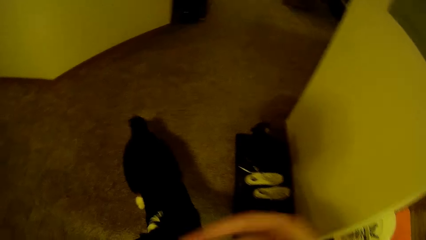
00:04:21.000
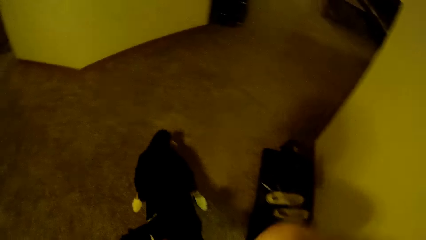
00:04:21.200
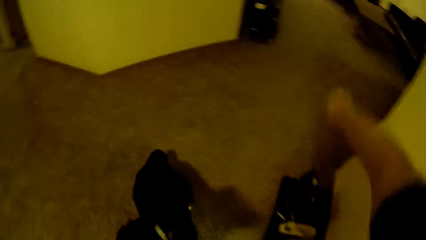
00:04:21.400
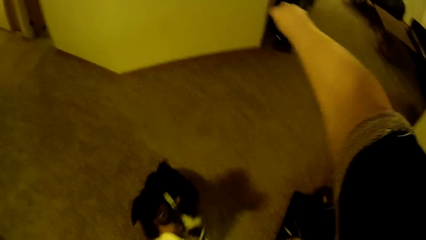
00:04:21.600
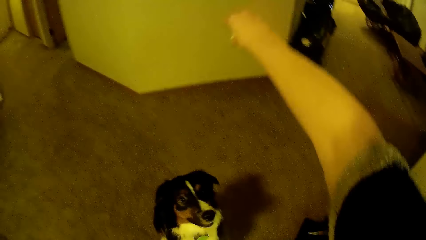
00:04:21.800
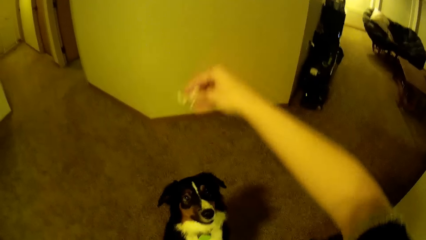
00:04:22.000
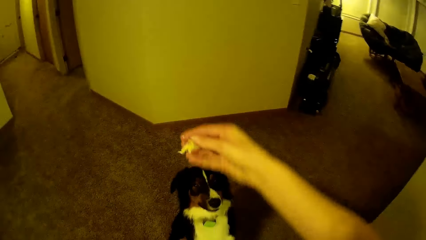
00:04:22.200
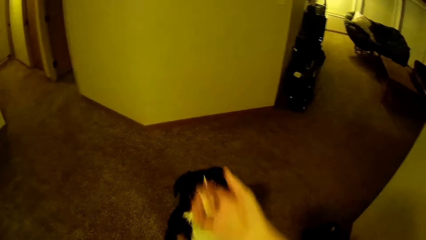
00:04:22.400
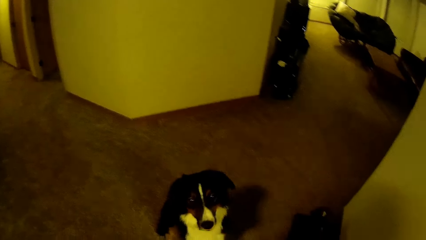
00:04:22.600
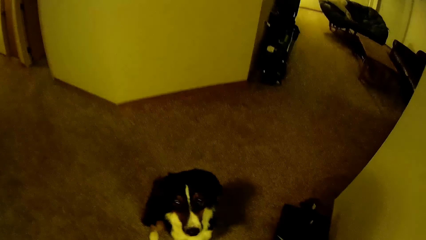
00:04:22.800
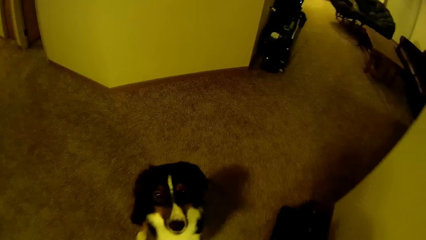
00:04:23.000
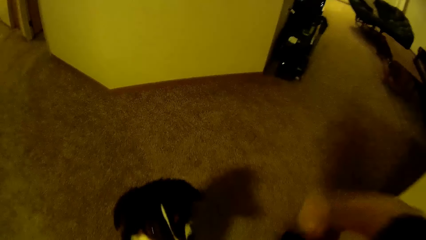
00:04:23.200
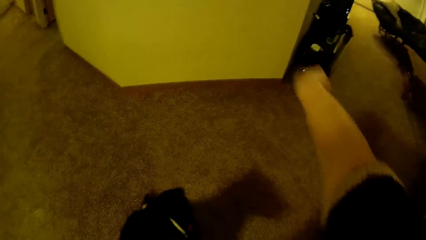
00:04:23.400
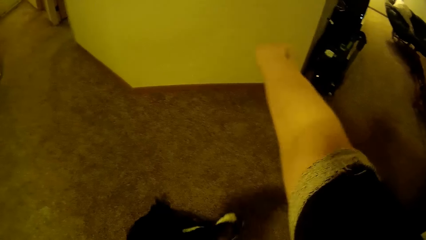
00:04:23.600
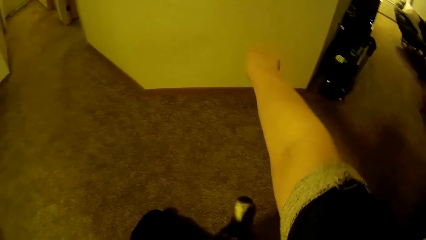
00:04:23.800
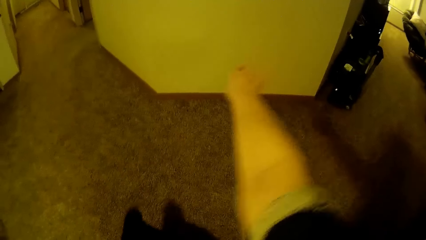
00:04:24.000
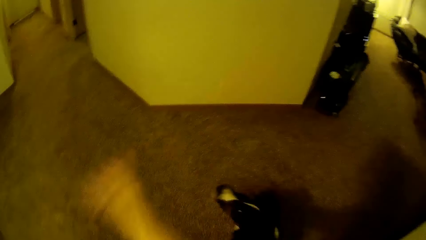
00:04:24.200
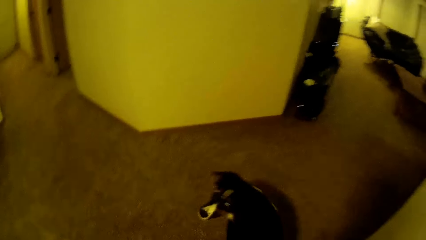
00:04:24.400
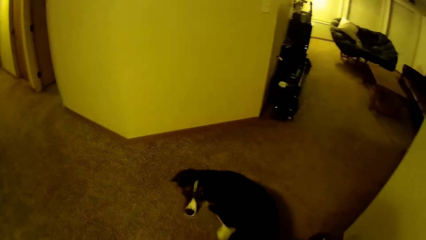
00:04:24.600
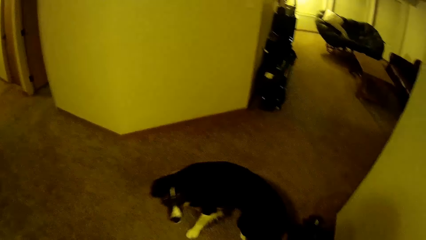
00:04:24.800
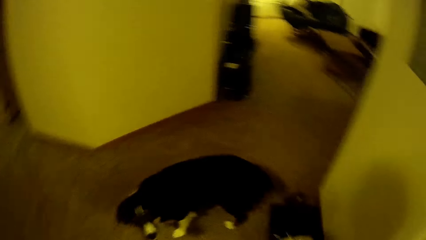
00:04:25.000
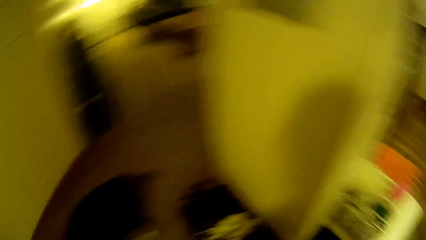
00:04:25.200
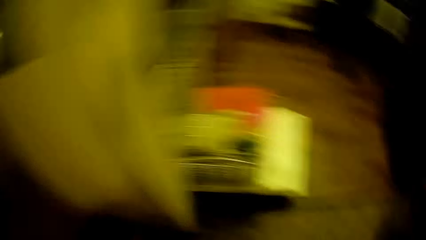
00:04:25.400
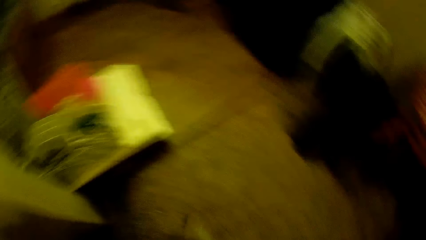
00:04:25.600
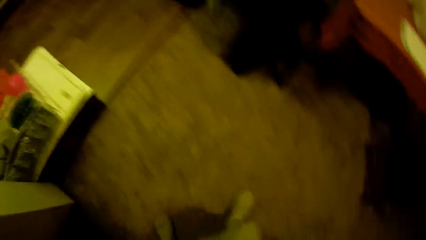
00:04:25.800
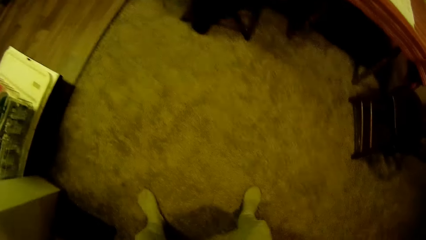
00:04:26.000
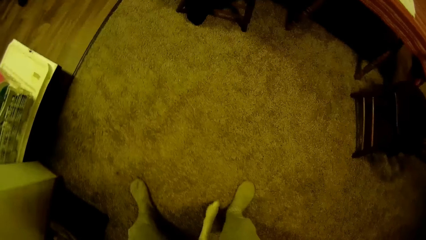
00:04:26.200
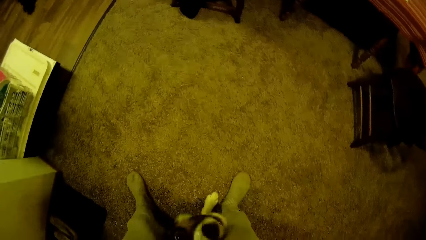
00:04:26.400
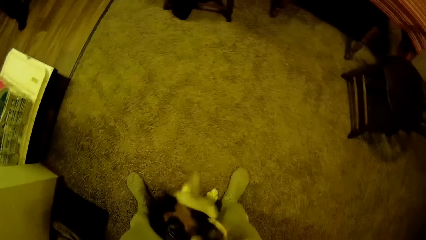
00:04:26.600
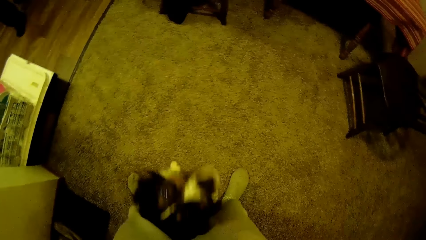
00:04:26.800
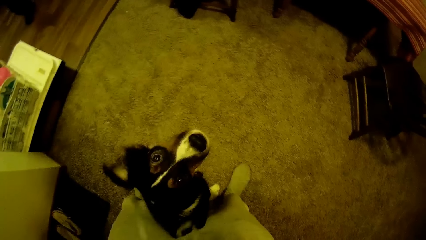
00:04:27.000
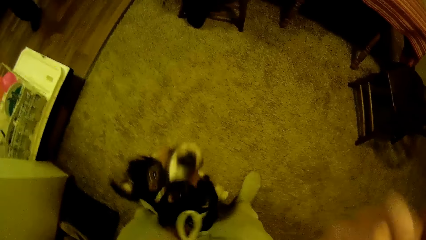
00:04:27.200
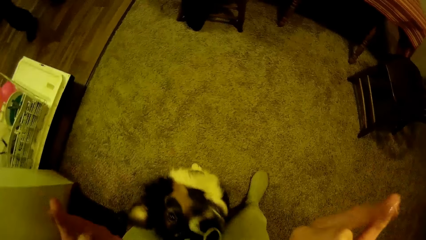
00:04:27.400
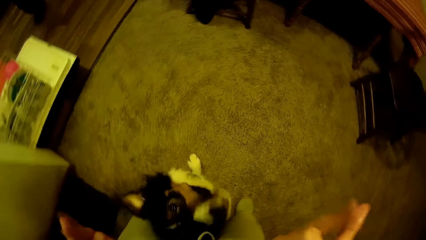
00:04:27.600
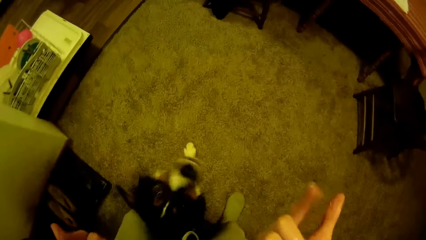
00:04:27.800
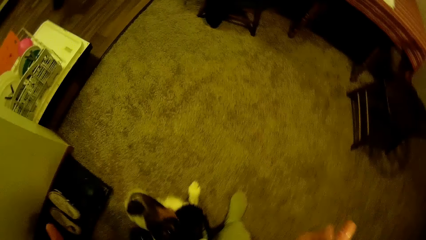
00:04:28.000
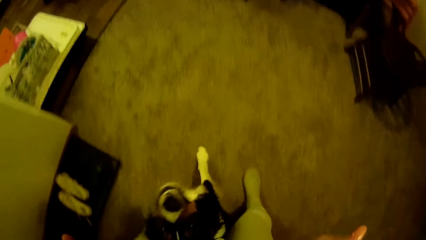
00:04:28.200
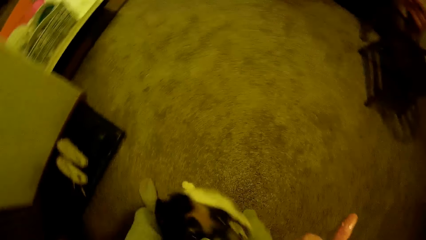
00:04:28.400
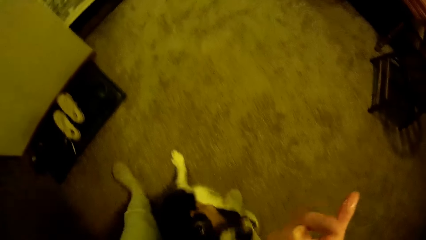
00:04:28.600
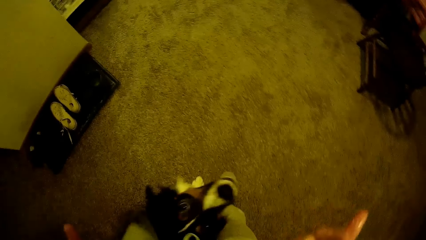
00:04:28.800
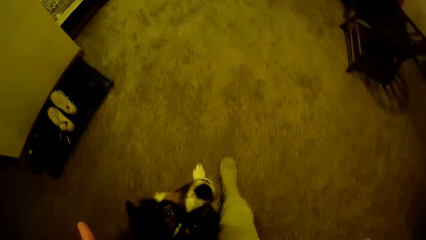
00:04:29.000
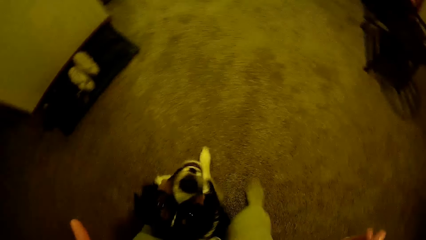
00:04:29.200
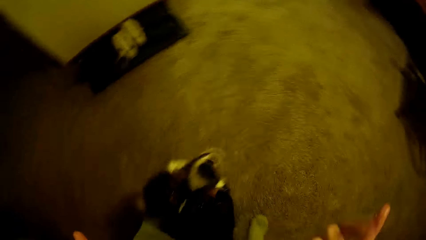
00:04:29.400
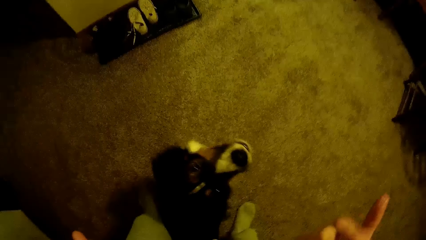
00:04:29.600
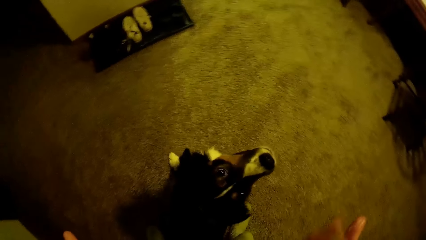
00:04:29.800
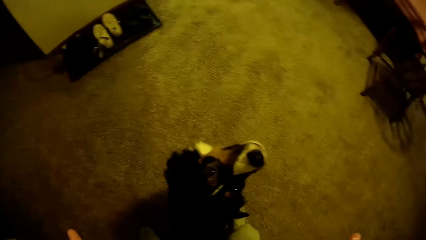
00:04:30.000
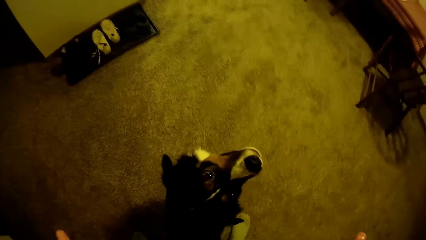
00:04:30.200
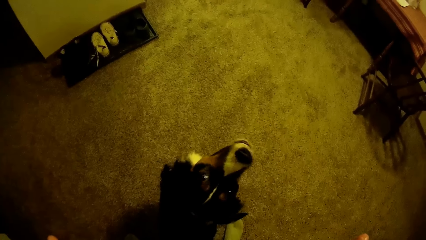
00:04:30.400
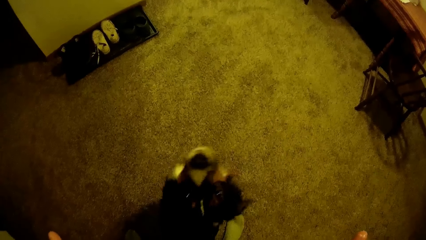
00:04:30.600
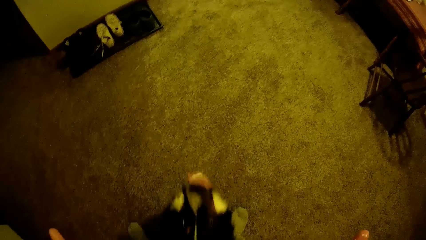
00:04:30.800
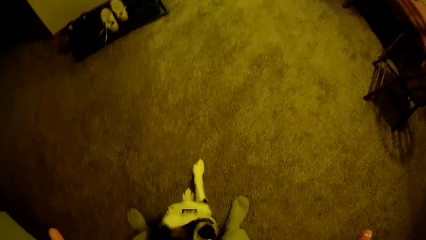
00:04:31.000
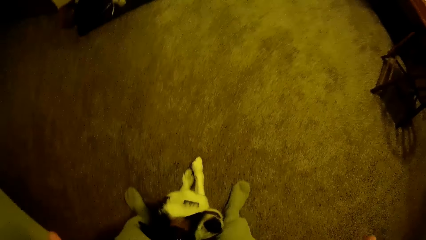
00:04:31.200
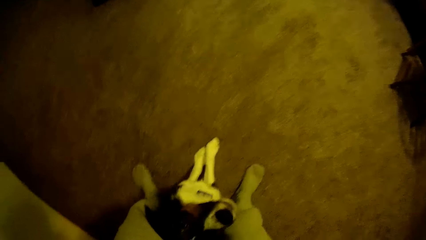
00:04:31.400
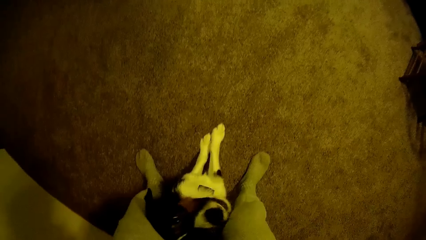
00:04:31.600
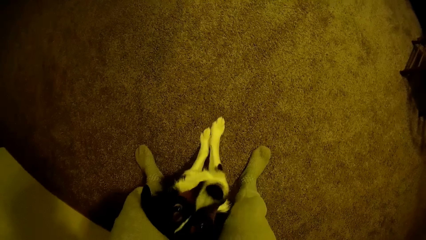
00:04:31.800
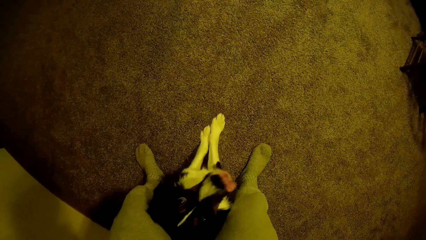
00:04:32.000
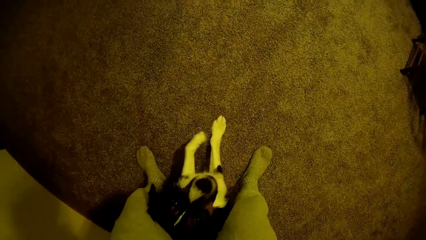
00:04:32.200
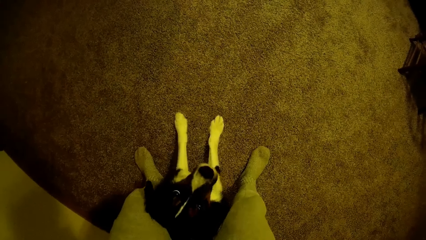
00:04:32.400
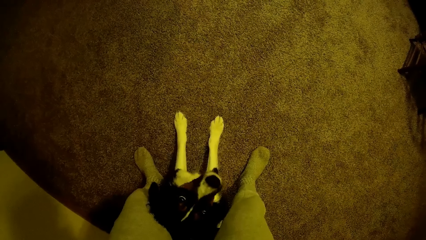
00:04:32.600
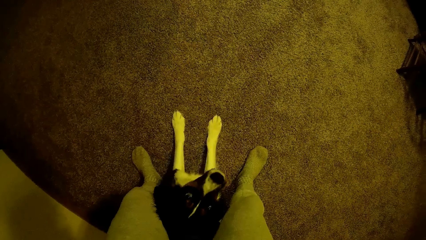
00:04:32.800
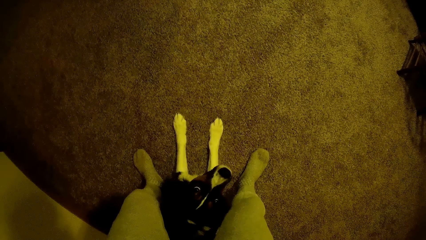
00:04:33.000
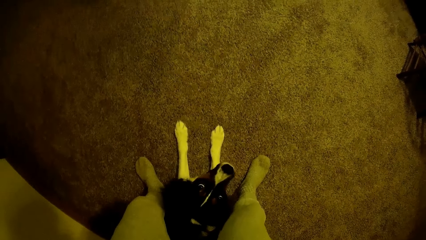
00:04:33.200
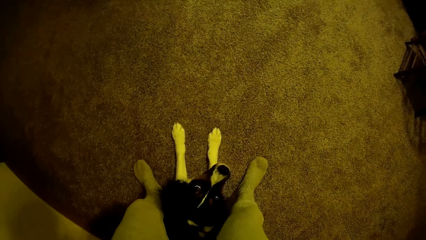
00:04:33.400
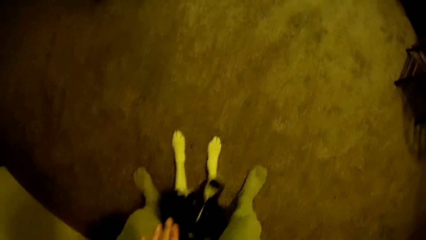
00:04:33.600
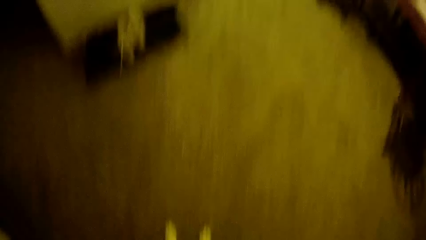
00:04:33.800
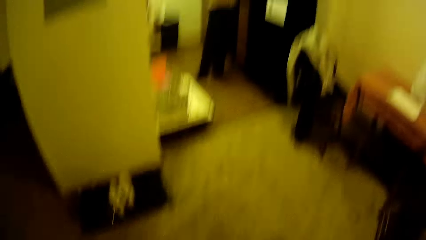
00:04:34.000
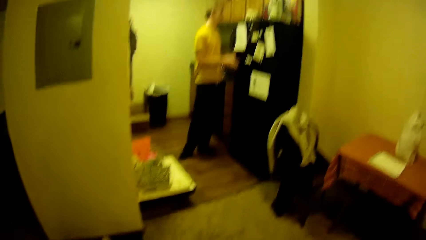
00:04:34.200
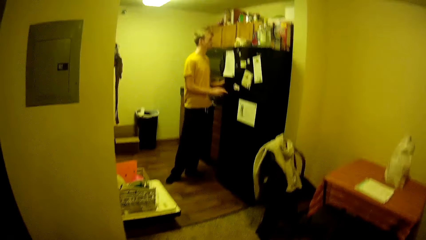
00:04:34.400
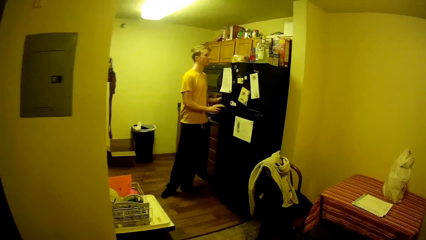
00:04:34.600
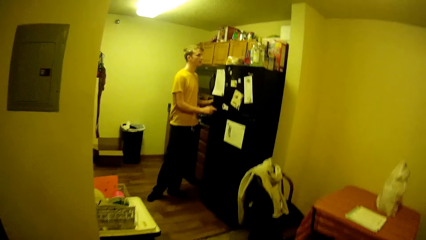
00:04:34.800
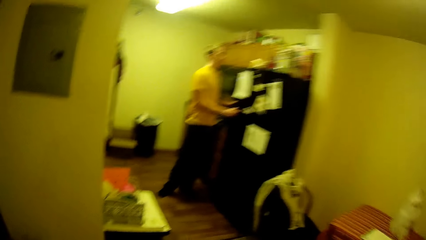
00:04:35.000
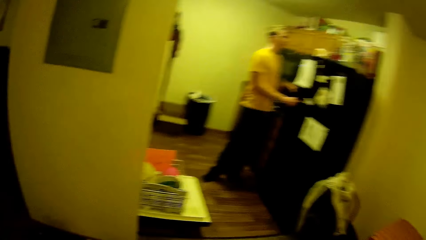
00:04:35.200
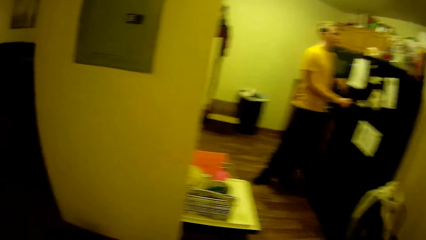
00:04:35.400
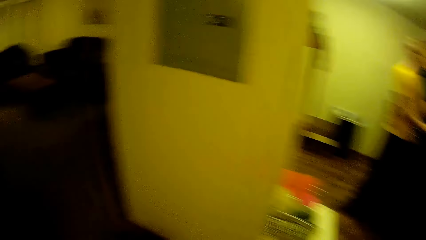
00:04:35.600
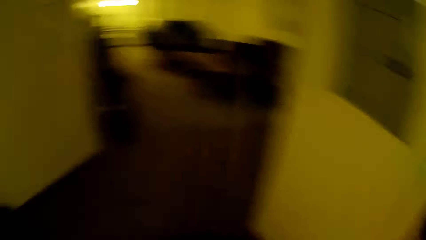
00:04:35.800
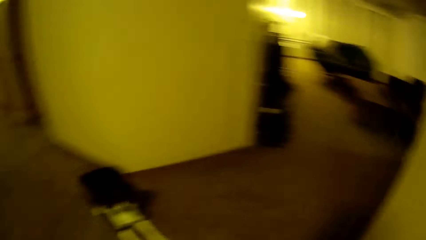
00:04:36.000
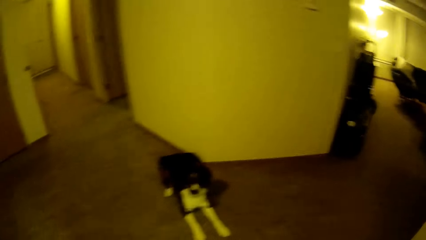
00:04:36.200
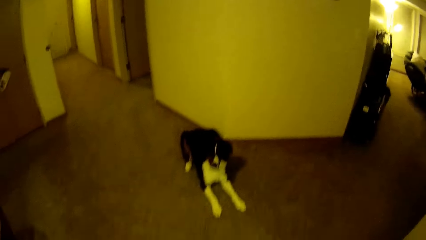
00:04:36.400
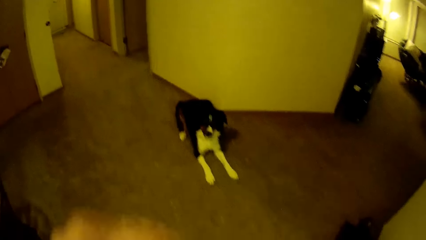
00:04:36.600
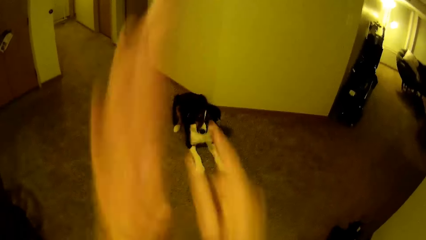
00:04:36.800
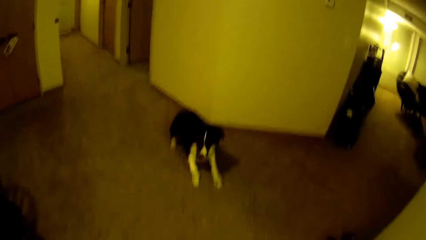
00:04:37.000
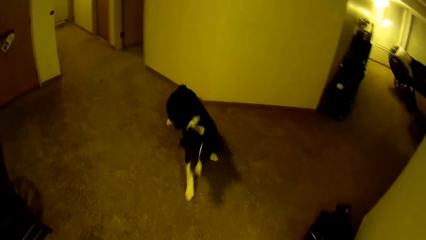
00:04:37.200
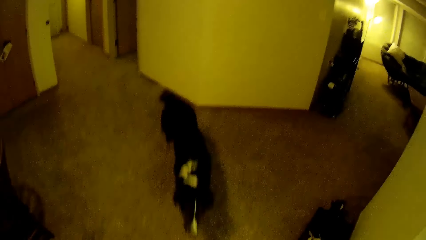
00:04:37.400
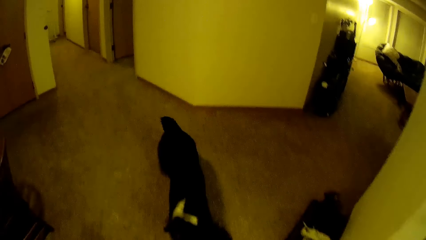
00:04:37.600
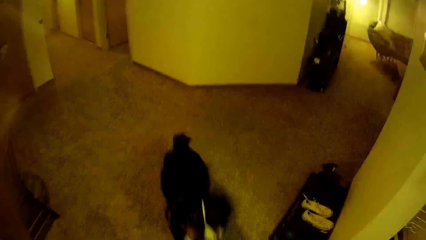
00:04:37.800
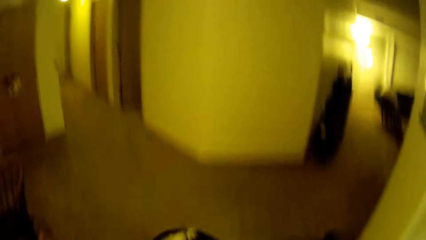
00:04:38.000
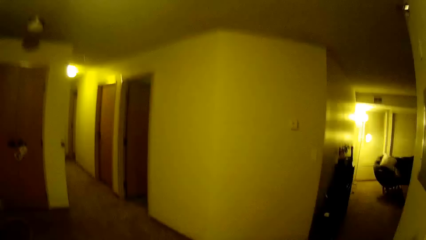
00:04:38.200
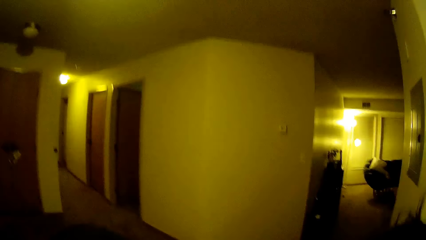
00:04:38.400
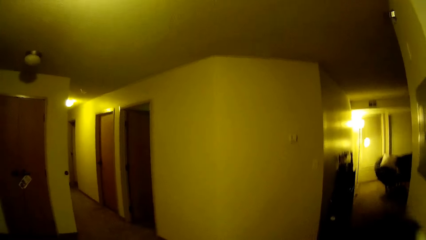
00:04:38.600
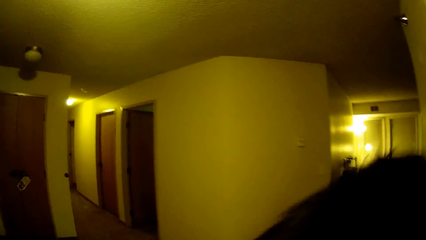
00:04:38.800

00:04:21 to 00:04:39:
The camera wearer holds food above the dog. They point at a direction. They play with the dog. They hold the dog below them. They look at a man. The dog jumps on the camera wearer.
